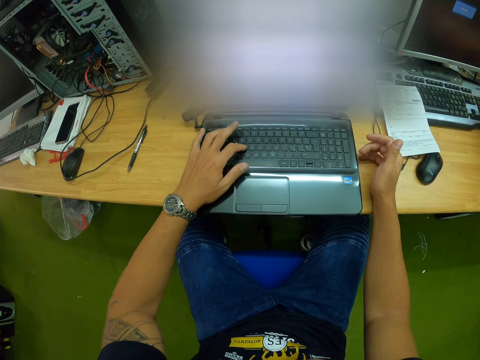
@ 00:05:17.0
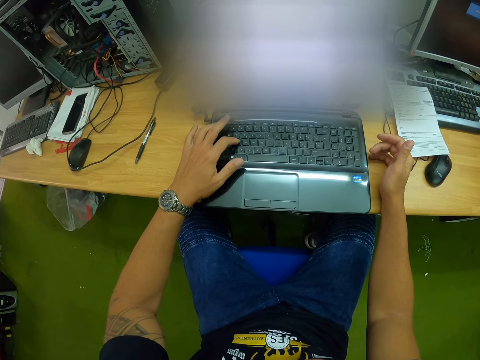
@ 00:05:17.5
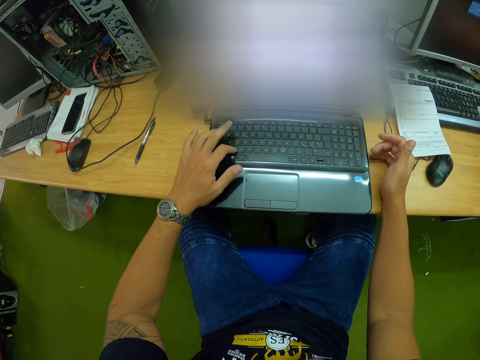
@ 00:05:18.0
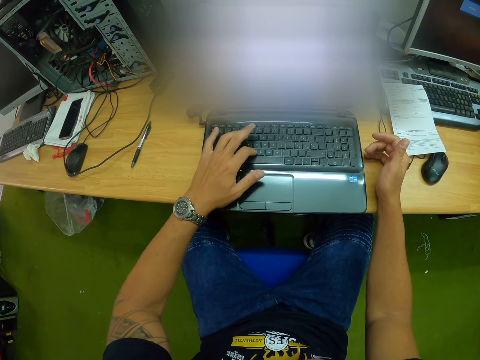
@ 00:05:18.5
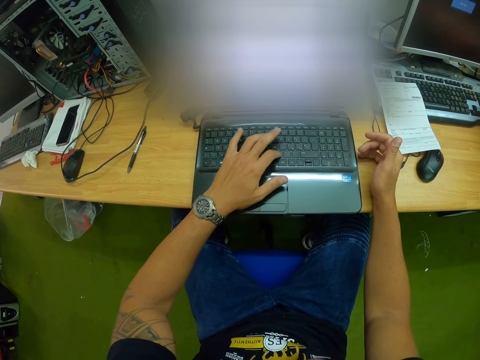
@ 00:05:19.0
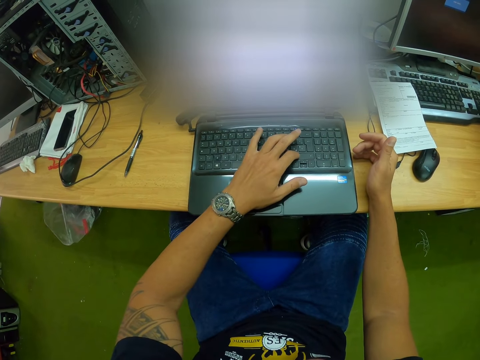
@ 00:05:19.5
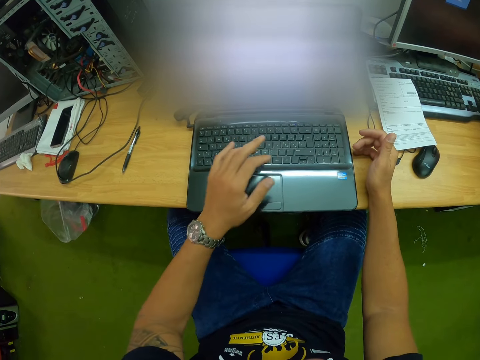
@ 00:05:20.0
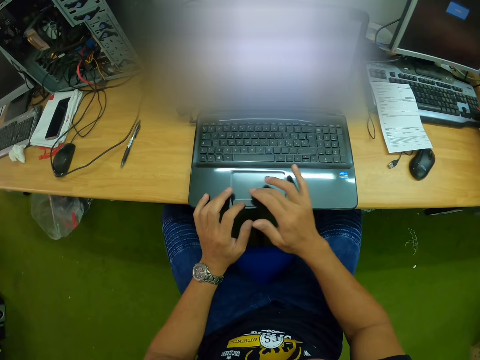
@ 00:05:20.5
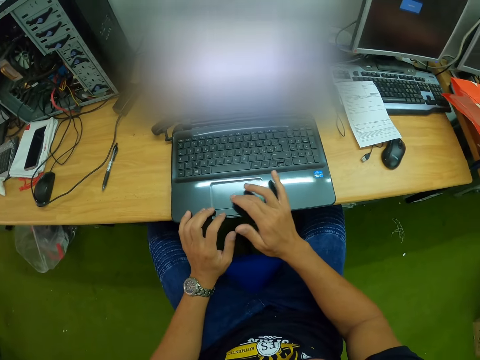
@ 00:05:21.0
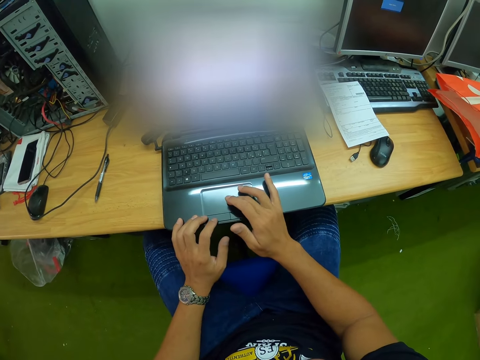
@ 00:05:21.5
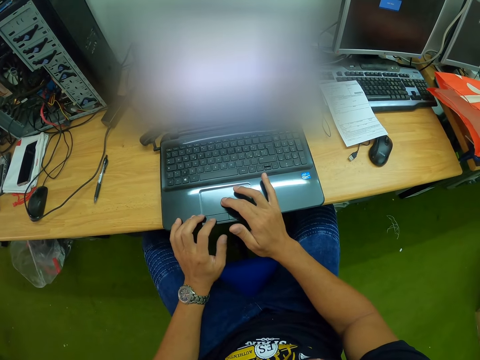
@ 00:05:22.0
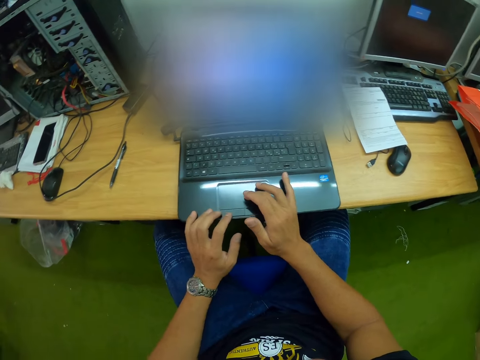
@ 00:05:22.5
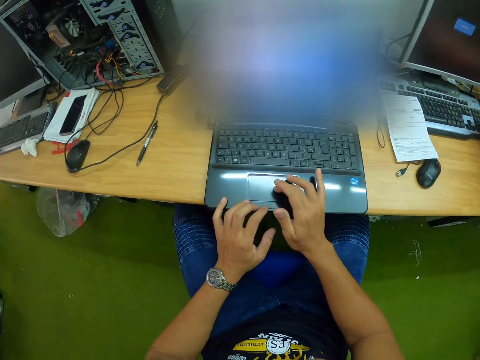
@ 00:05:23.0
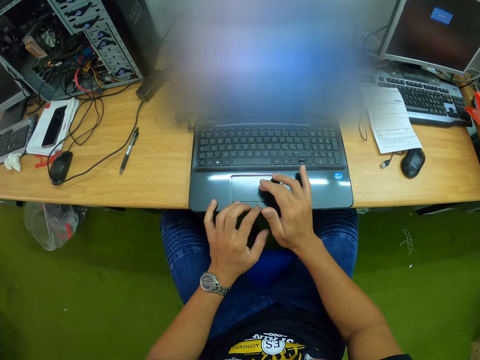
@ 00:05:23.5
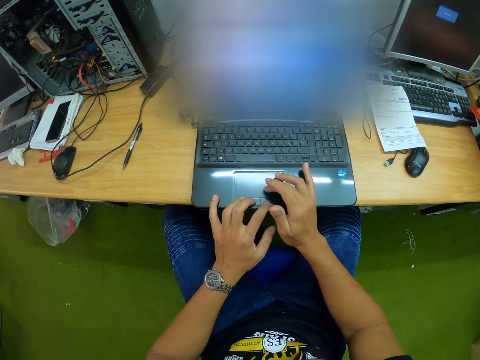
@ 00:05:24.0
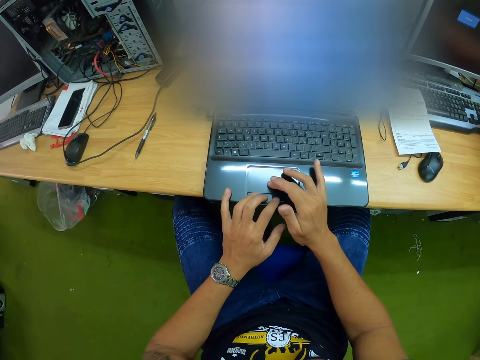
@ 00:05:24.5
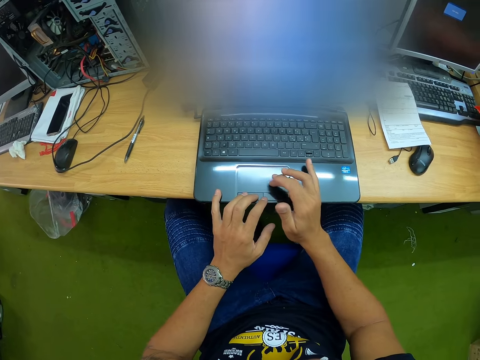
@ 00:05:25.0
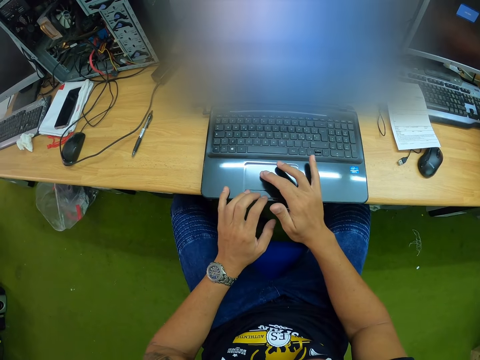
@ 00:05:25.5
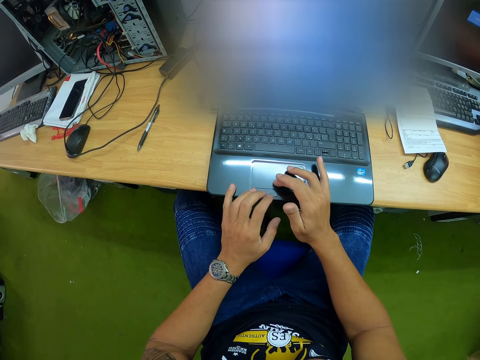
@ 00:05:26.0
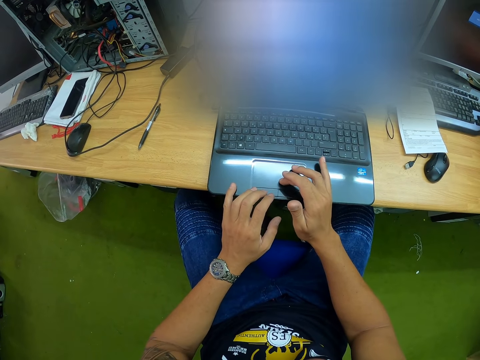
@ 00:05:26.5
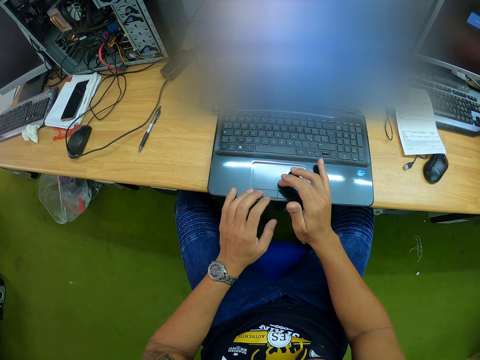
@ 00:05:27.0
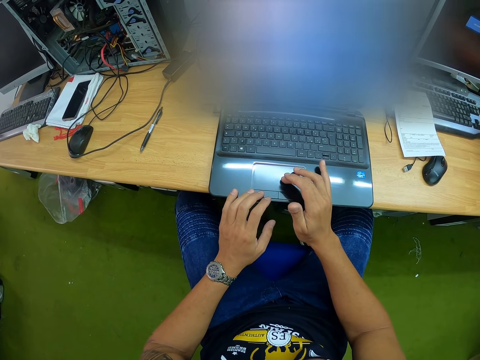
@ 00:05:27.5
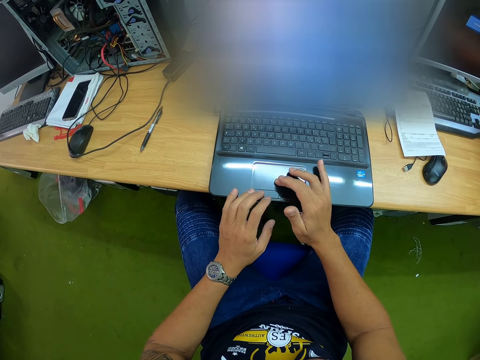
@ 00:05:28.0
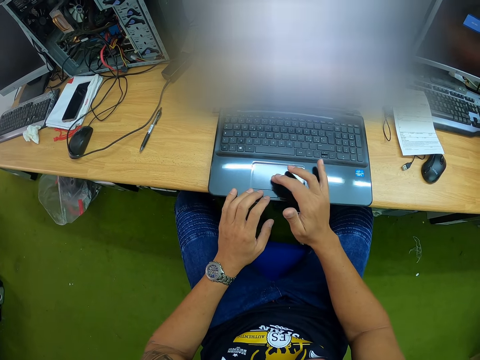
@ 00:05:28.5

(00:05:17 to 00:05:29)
The camera wearer moves the cursor.

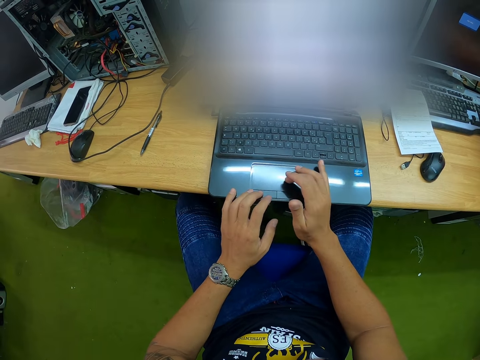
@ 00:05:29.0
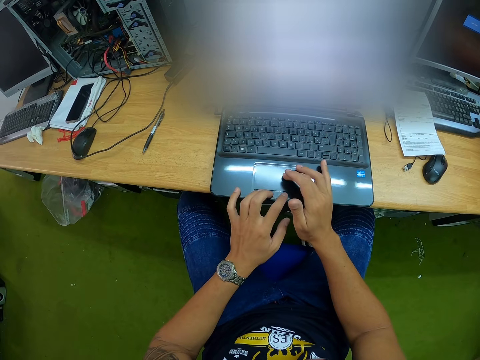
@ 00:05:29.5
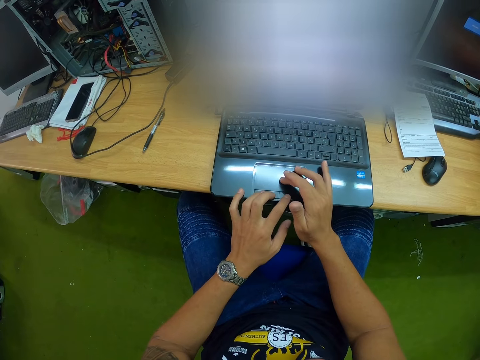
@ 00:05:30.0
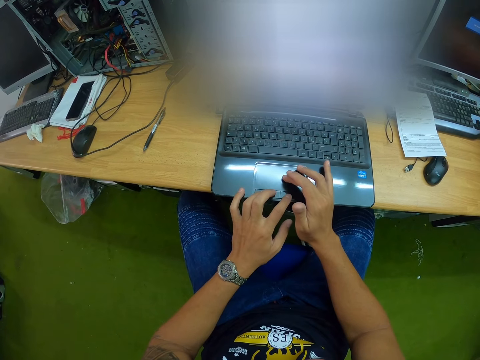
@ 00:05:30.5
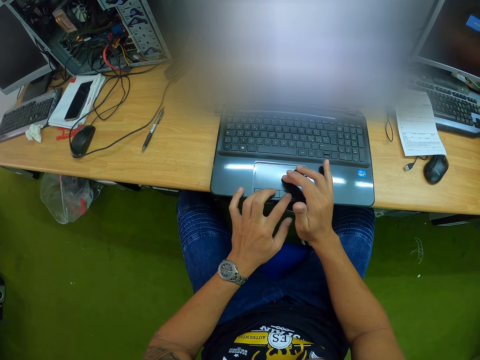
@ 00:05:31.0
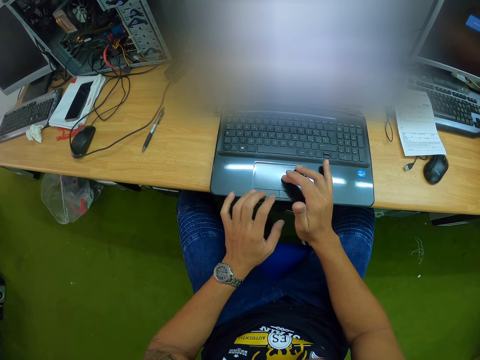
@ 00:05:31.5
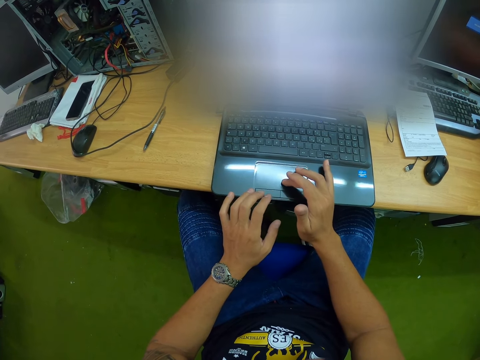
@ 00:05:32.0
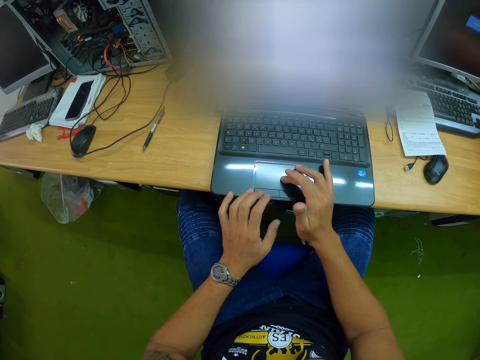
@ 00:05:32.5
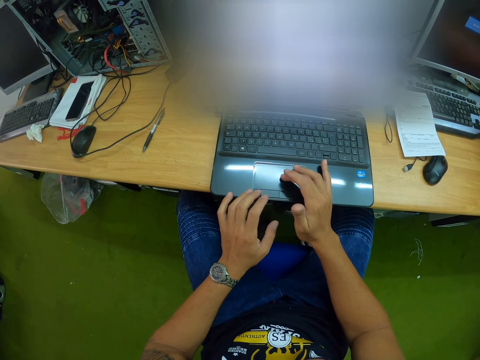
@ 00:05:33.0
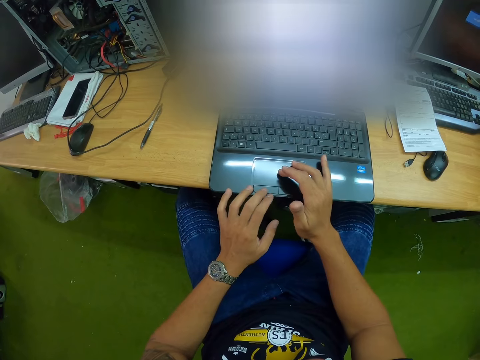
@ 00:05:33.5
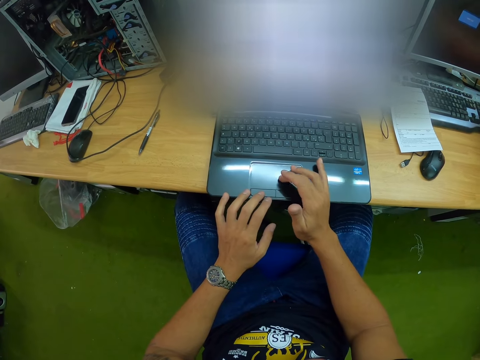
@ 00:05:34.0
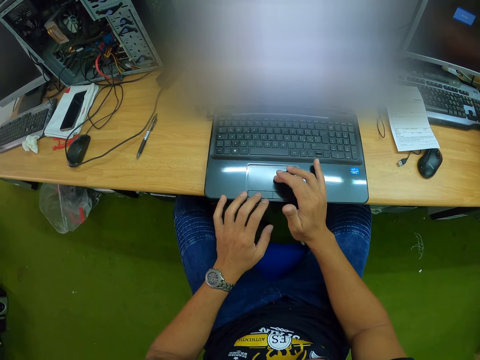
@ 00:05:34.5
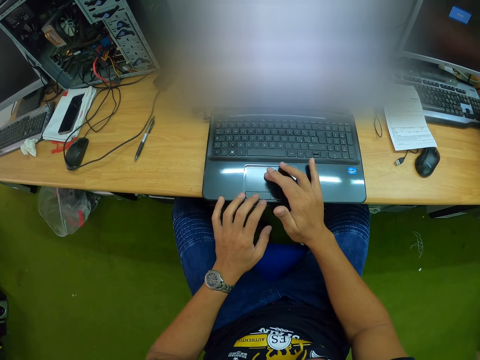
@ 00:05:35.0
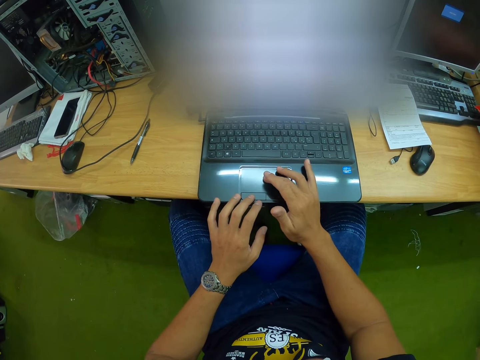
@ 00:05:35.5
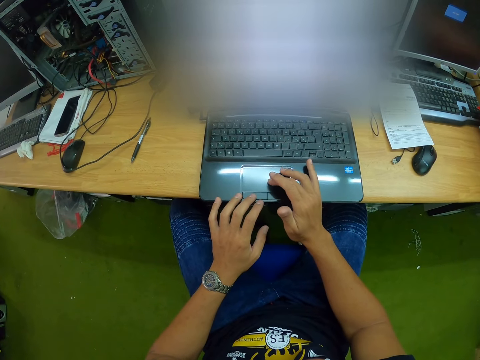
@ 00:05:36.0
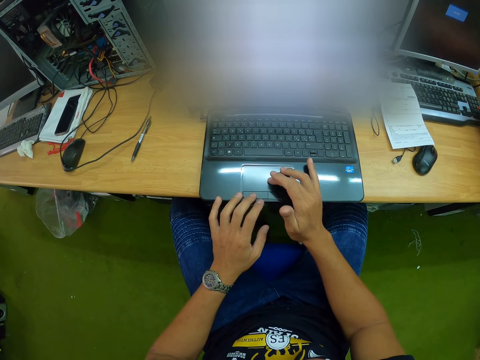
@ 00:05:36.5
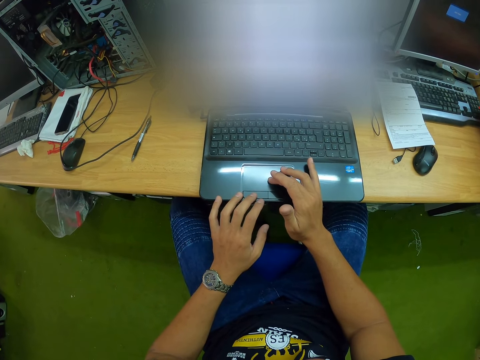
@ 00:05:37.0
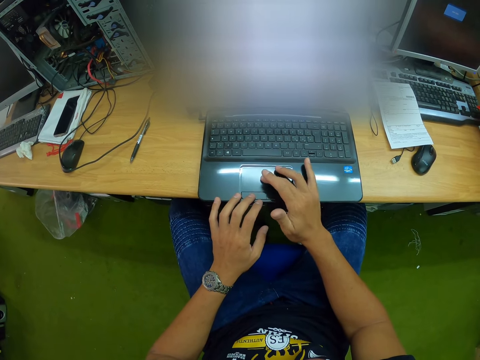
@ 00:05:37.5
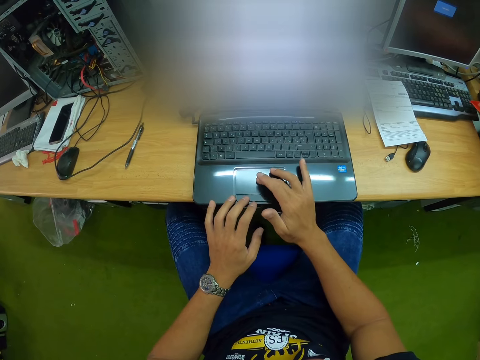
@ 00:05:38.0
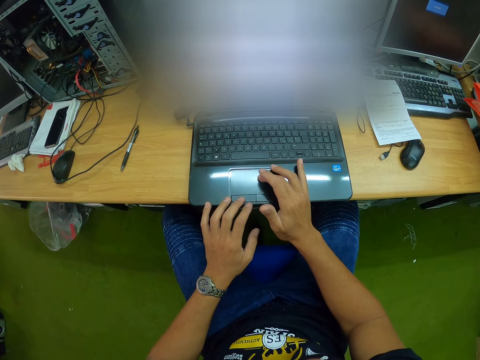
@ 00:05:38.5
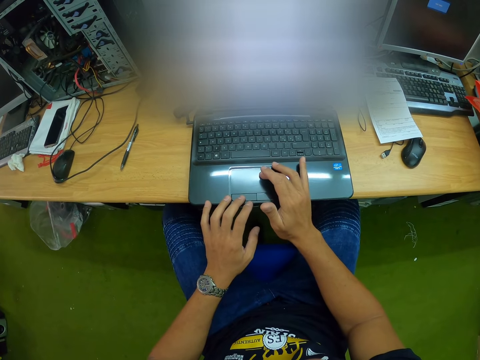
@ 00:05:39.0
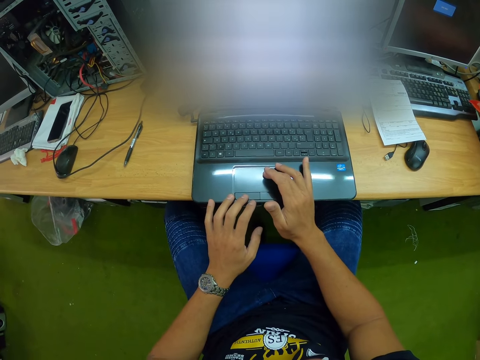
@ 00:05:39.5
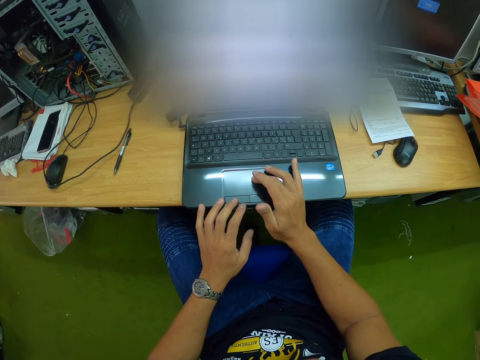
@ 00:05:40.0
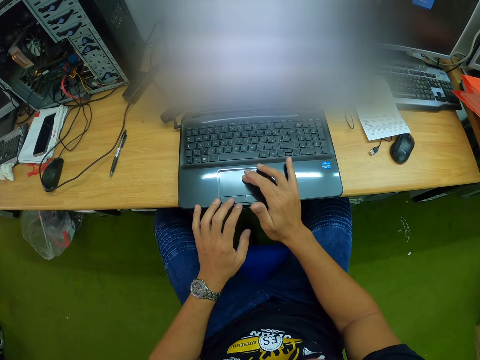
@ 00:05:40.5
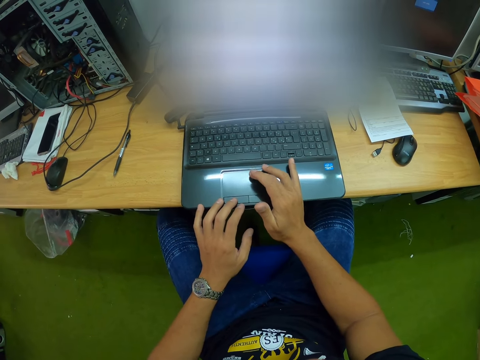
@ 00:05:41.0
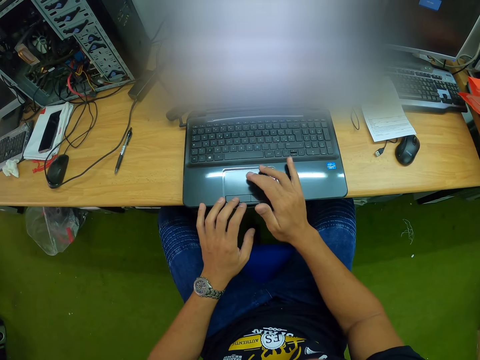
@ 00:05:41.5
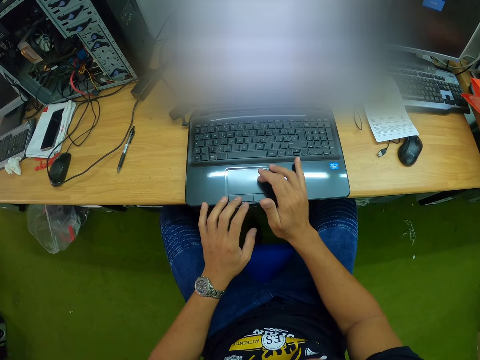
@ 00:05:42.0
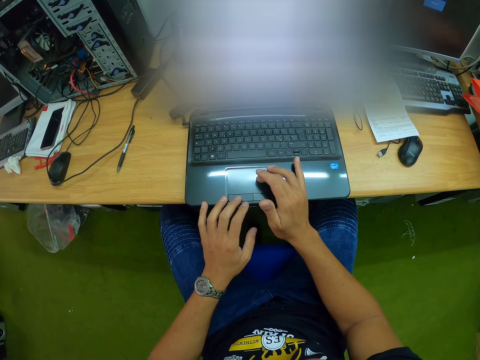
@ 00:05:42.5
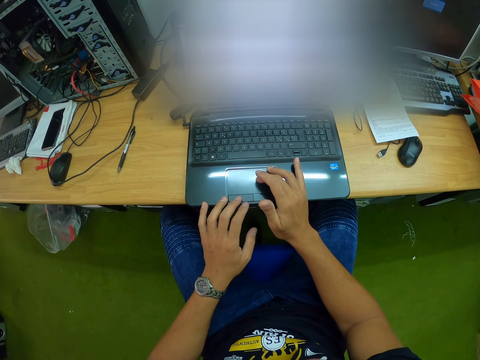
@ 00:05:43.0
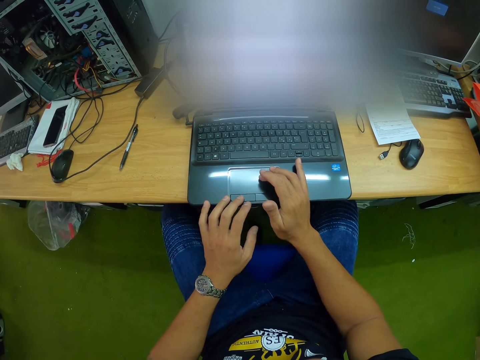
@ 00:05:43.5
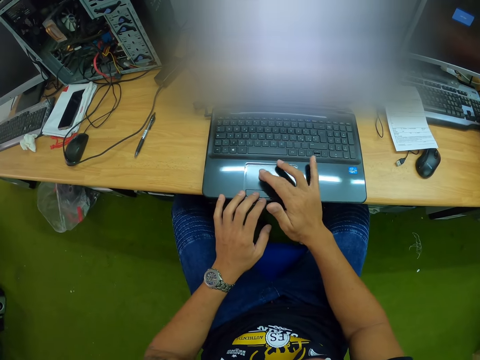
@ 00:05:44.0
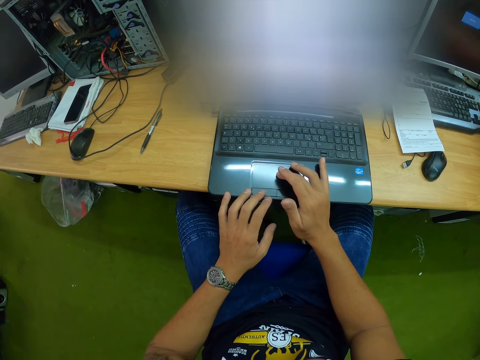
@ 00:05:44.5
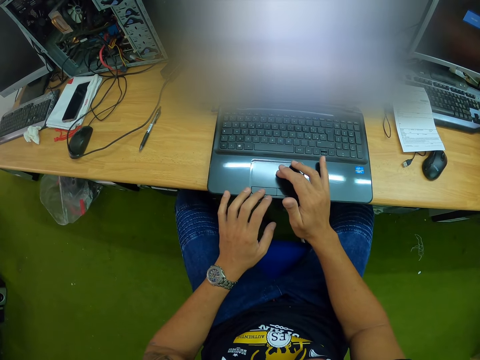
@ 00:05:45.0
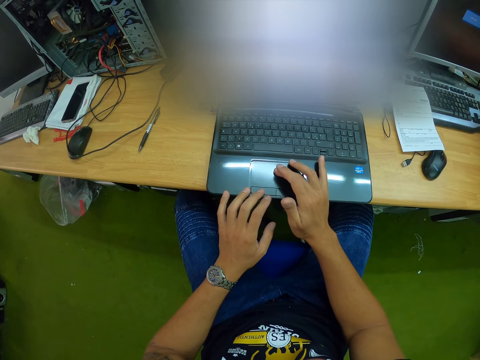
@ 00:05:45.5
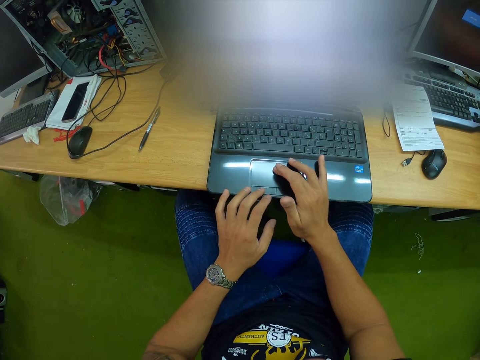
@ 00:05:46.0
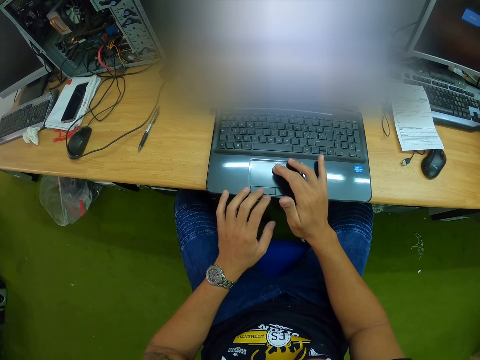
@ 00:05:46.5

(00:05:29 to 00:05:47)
The camera wearer left clicks. They move the cursor. They right click. They move the cursor. They right click. They move the cursor. They right click. They move the cursor. They right click. They move the cursor. They right click.
